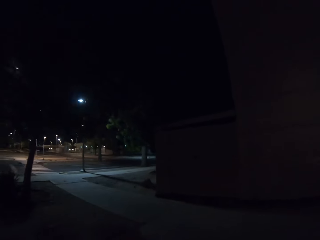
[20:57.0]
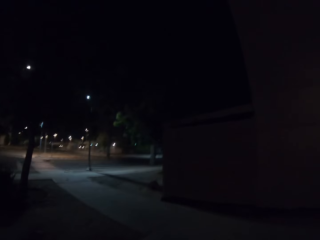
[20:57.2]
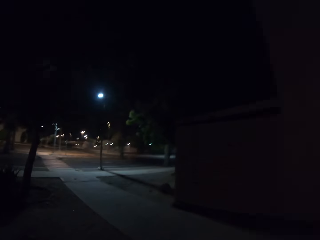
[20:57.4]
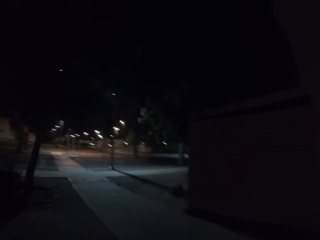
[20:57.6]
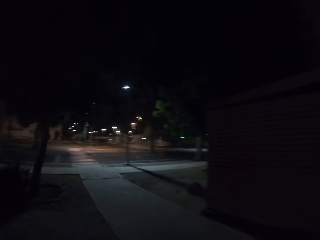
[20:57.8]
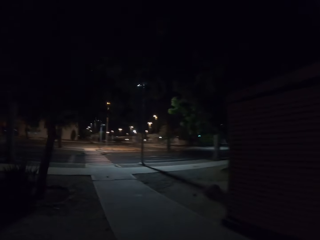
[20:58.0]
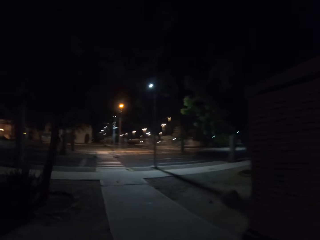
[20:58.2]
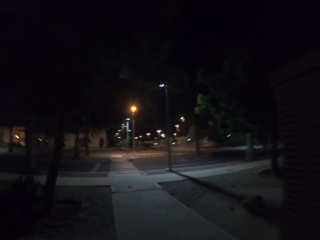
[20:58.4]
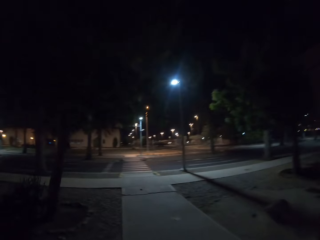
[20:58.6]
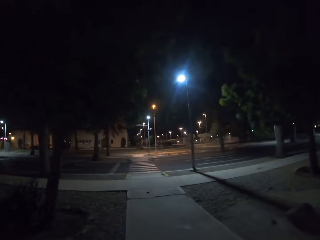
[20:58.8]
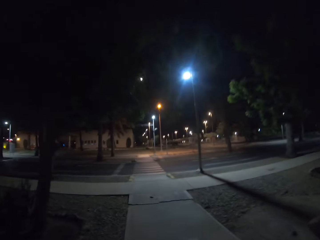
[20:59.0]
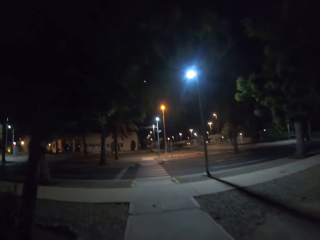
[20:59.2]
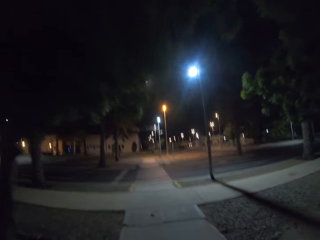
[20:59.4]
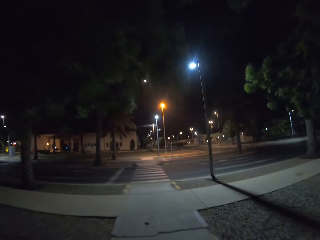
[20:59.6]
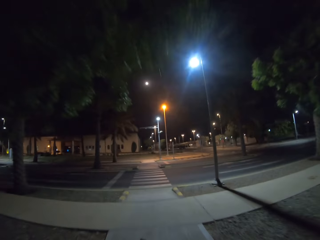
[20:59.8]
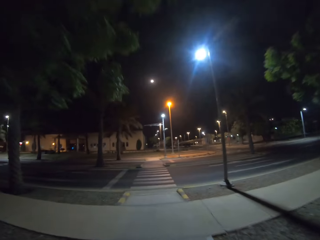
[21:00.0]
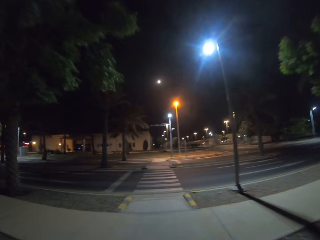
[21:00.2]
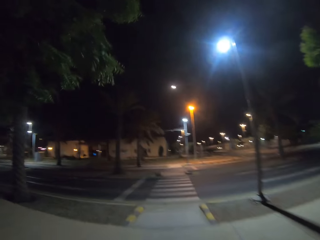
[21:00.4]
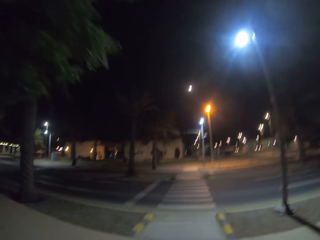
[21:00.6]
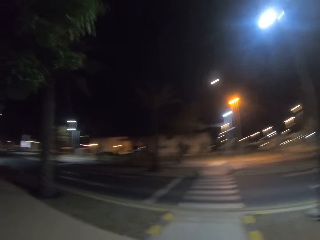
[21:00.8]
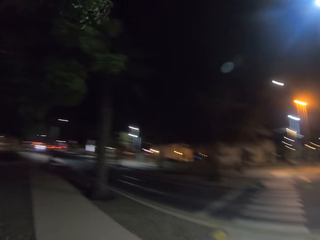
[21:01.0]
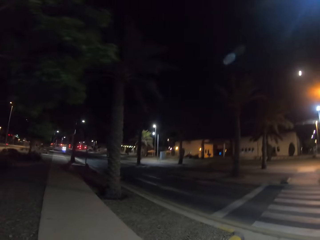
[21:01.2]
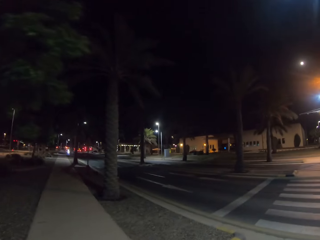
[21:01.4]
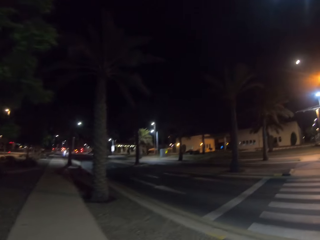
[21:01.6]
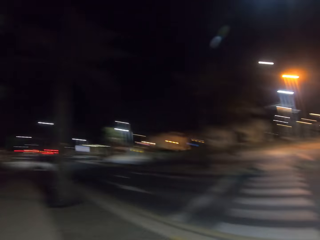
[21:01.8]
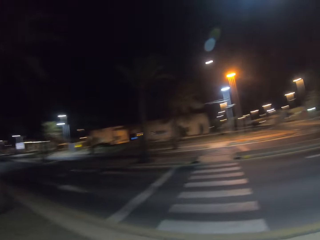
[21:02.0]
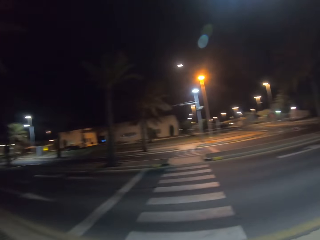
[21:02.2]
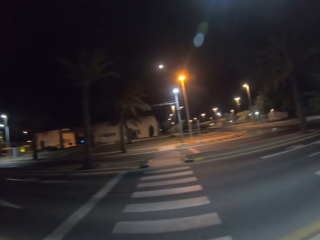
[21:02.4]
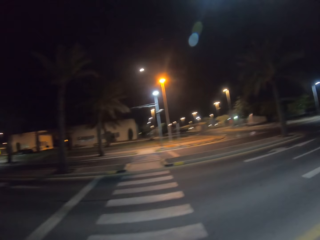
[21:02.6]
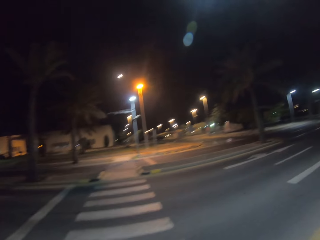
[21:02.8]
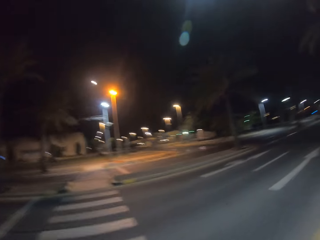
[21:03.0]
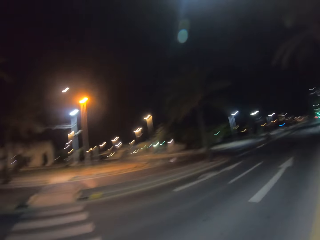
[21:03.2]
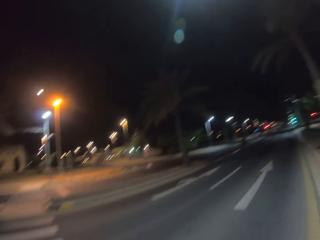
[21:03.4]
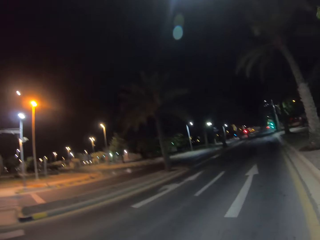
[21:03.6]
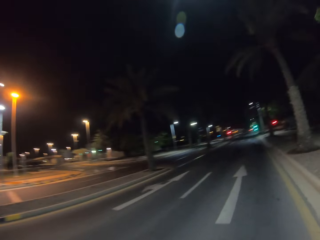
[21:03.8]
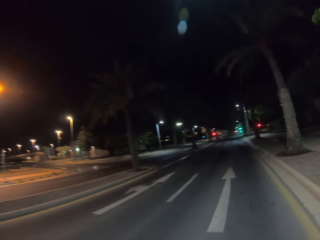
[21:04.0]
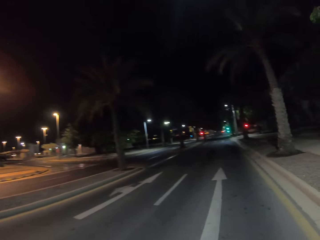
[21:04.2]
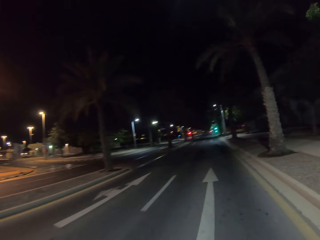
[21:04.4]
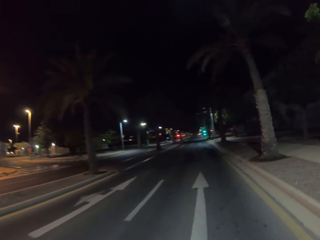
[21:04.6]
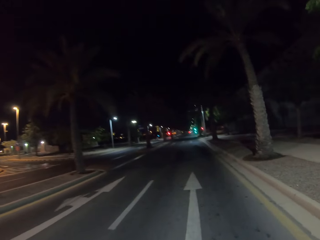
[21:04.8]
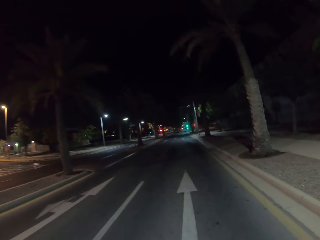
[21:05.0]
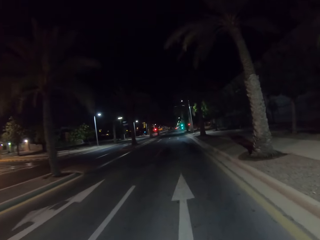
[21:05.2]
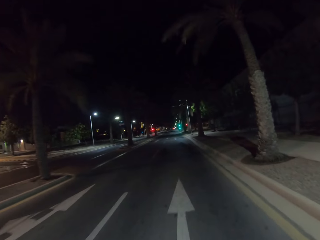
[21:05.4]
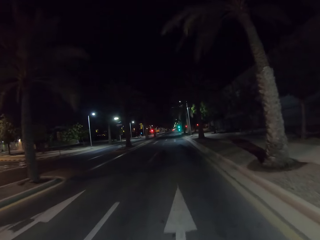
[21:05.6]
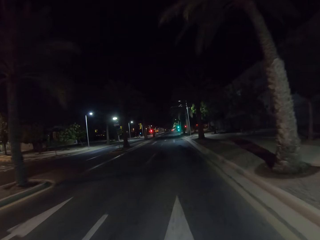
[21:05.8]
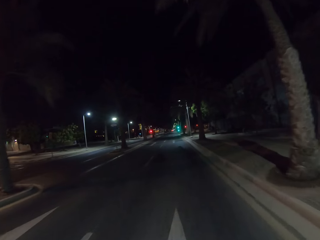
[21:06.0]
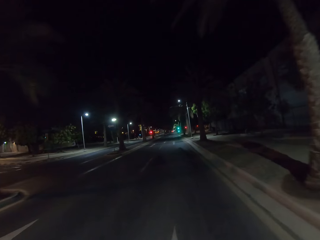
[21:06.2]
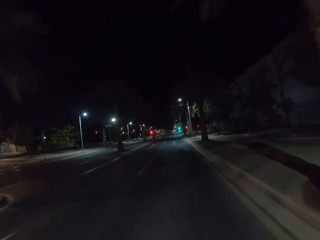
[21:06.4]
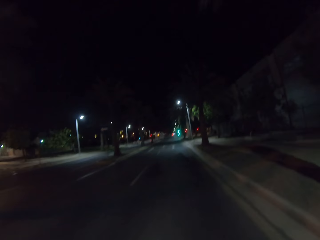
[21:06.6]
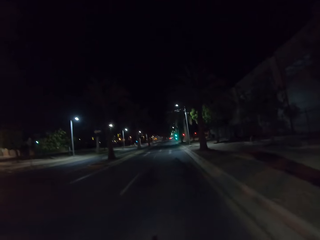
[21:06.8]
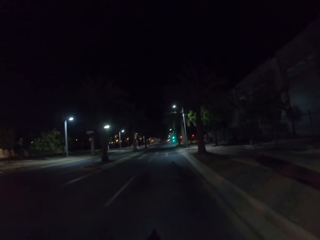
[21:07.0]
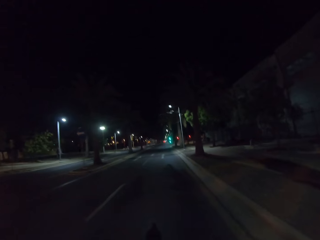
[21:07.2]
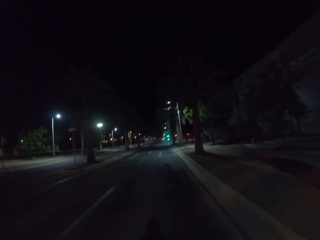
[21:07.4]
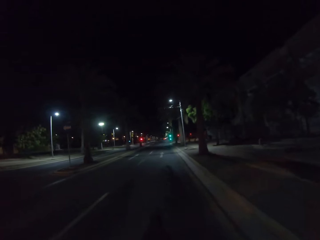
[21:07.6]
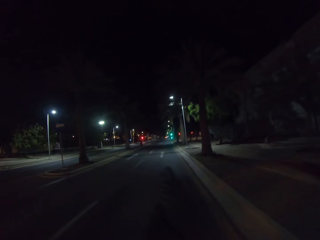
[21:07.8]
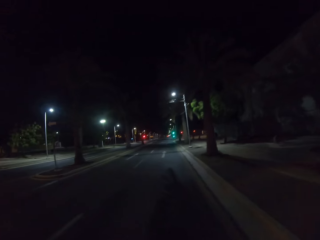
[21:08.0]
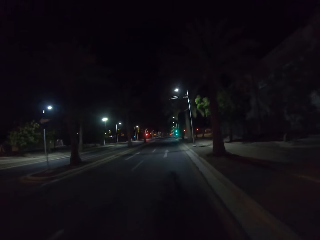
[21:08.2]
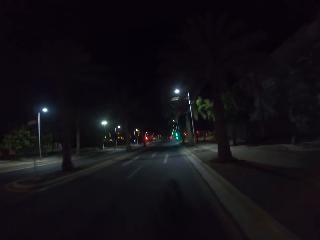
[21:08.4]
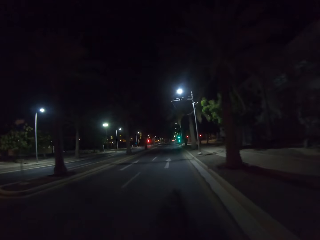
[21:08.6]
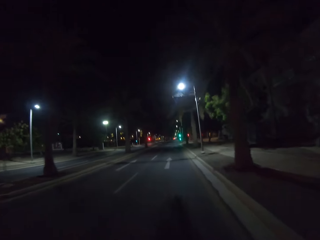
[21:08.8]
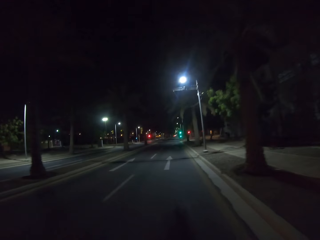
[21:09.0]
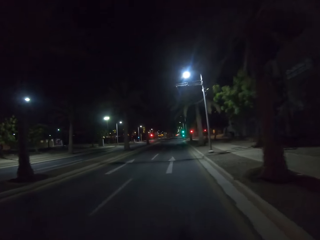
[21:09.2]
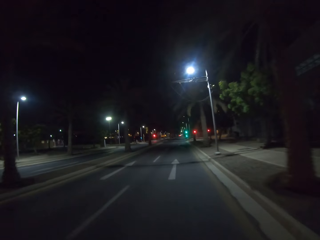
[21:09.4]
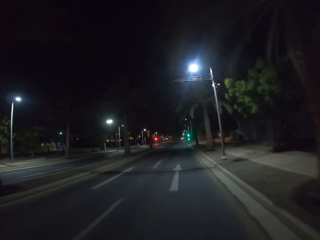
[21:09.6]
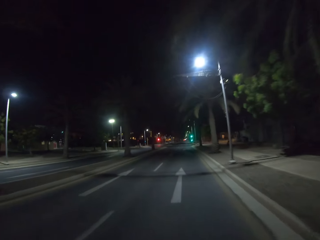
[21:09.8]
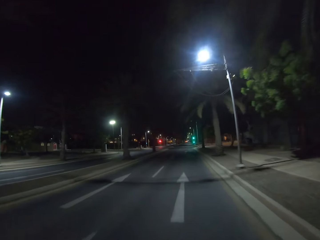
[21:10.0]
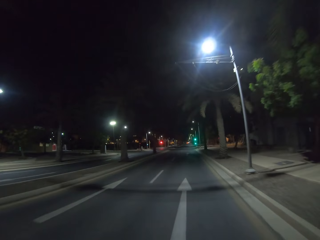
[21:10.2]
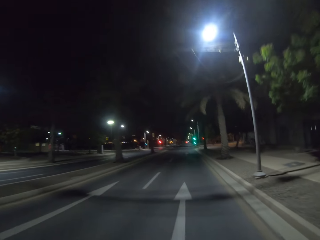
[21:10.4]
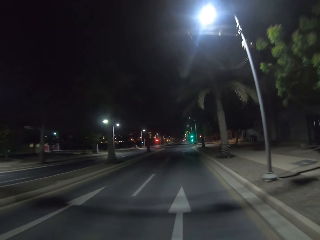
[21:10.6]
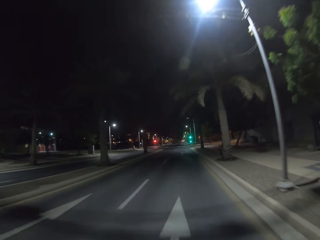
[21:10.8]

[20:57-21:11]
The camera wearer drives on the pavement. They drive on the tarmac.

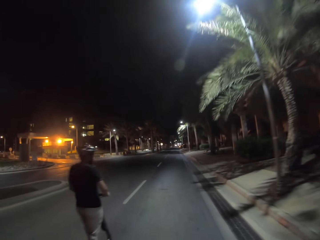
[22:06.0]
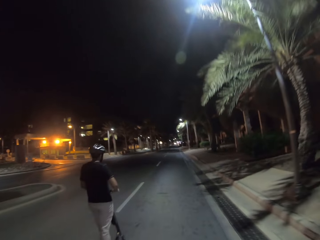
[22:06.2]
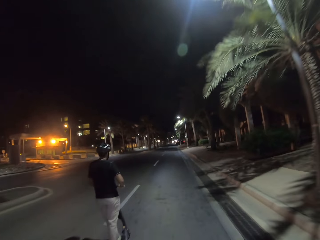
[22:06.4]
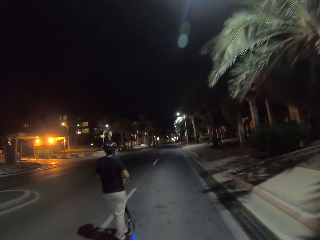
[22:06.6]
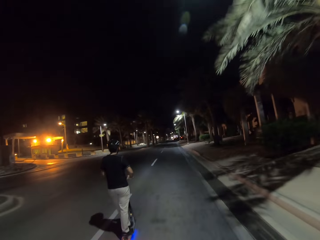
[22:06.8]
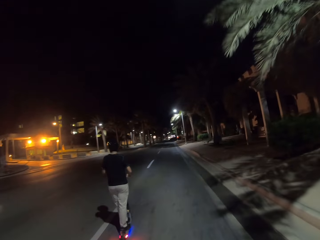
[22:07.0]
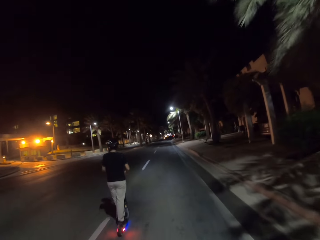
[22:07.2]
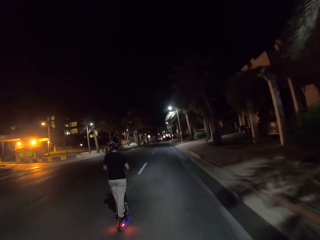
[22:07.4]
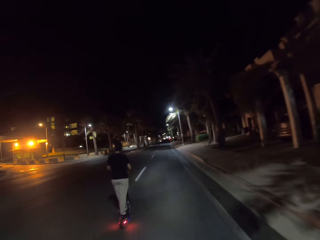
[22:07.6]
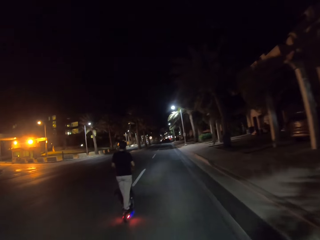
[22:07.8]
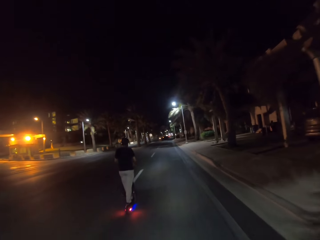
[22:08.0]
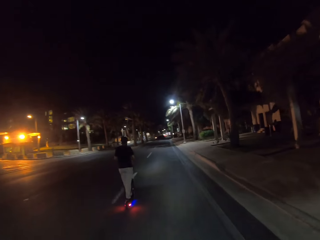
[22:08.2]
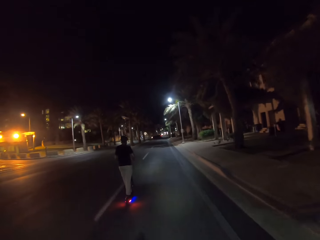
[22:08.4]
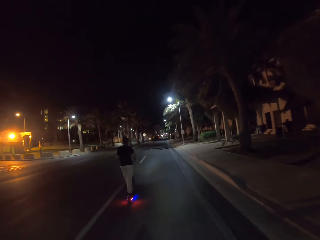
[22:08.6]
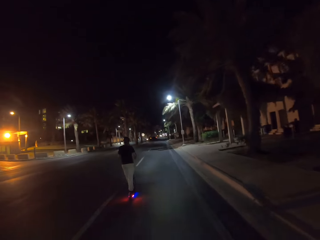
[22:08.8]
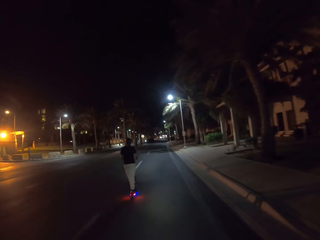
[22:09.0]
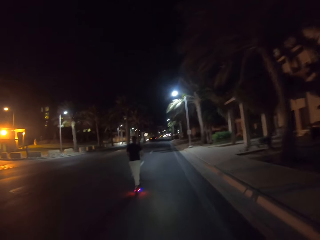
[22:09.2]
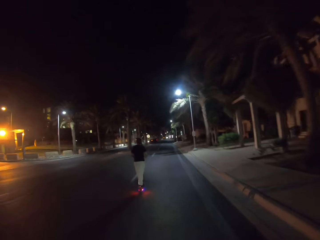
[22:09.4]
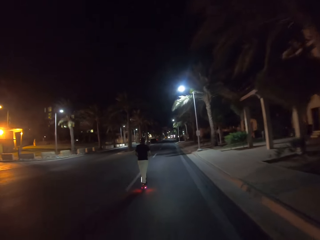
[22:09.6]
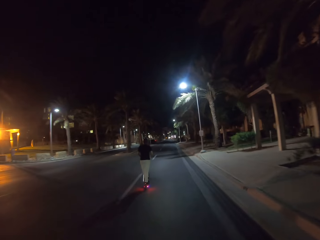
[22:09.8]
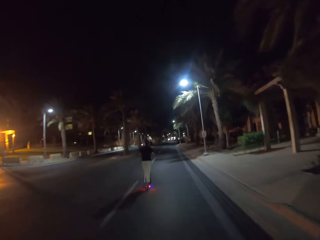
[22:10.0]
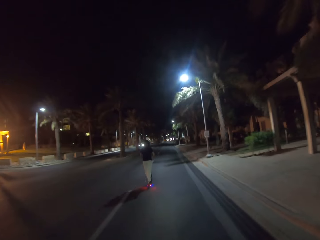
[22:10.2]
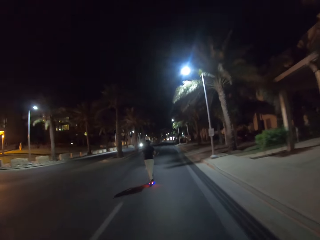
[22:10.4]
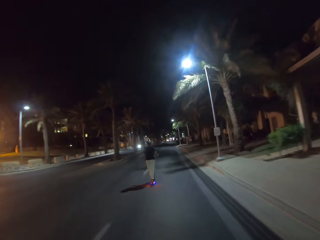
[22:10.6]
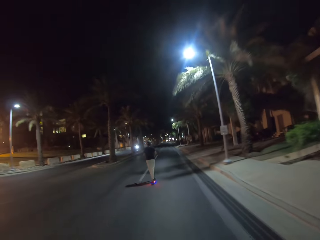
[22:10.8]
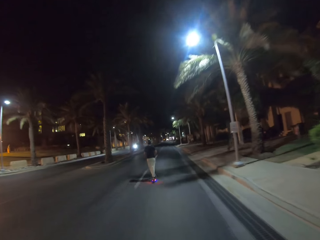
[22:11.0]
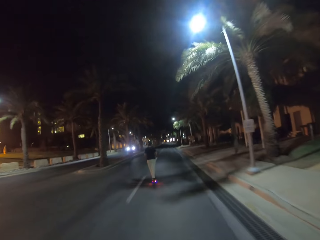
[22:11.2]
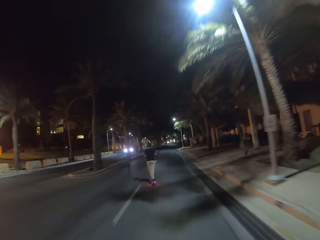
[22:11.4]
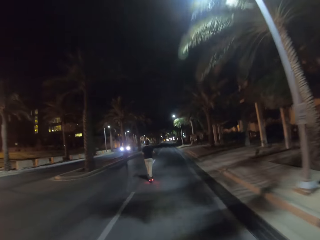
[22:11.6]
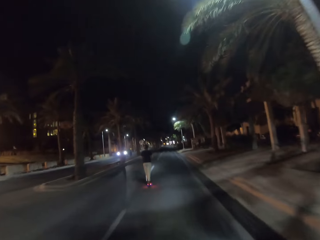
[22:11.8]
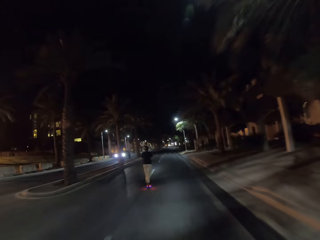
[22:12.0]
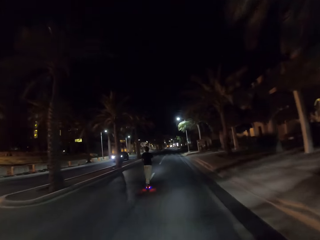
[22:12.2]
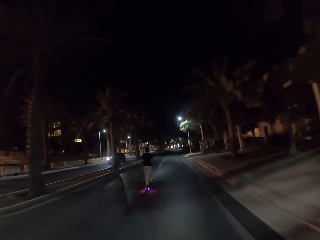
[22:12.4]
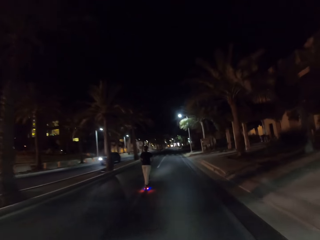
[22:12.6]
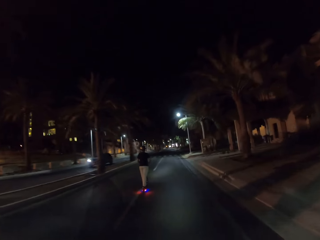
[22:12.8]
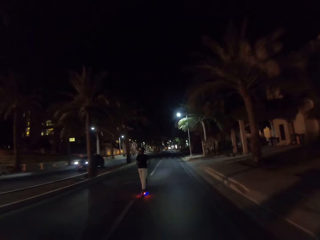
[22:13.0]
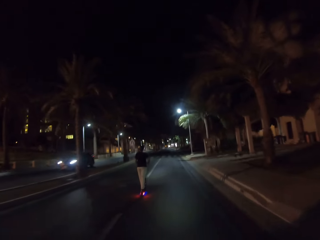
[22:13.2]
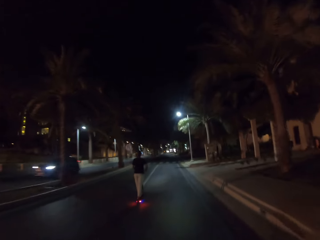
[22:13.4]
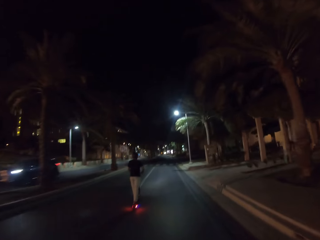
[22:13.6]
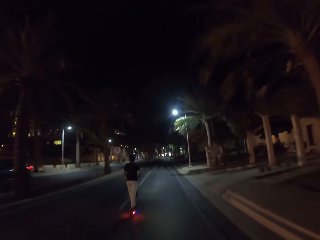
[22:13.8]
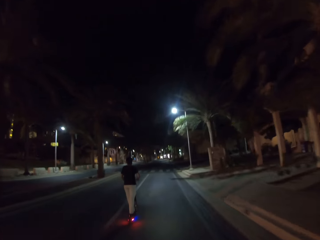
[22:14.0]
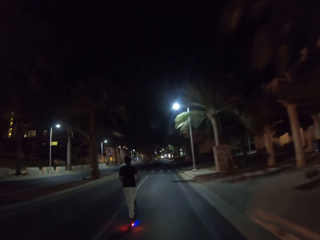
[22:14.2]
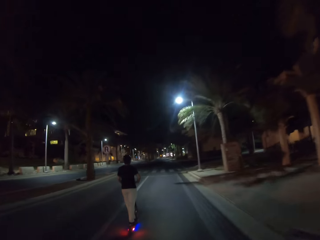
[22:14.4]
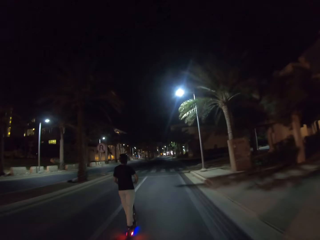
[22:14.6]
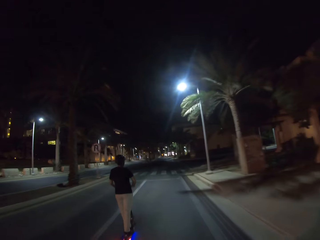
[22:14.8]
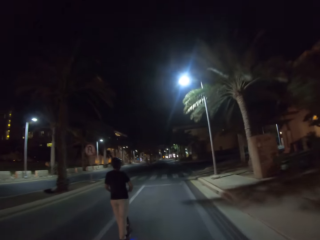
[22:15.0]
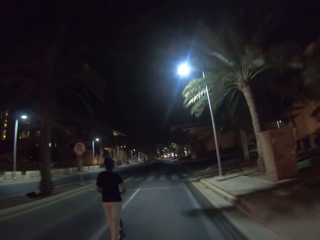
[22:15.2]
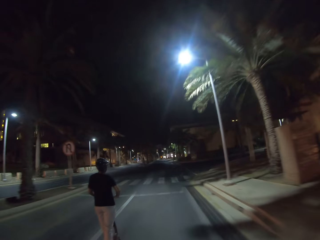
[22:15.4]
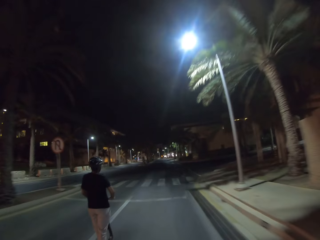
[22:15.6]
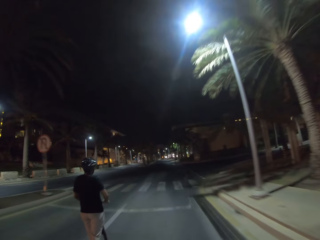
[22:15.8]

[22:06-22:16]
A man rides ahead of the camera wearer.
